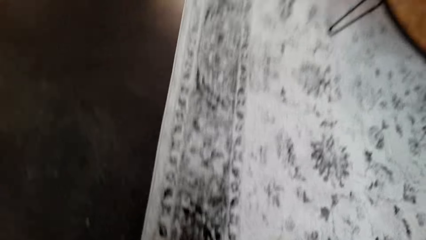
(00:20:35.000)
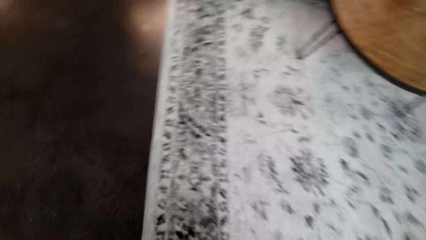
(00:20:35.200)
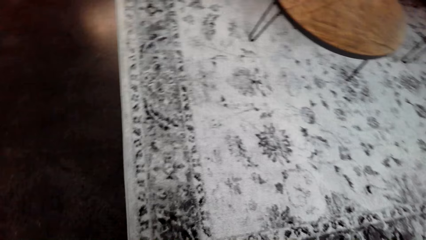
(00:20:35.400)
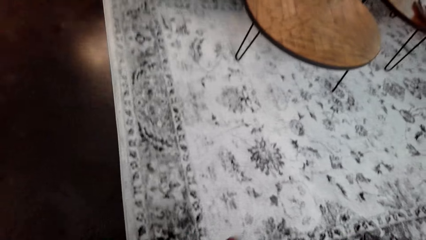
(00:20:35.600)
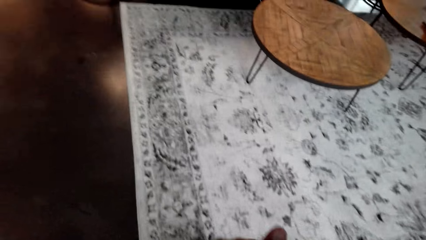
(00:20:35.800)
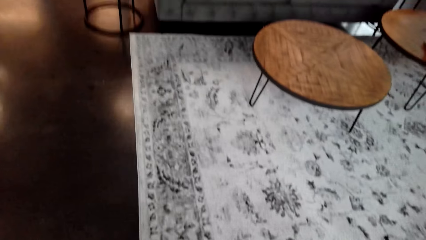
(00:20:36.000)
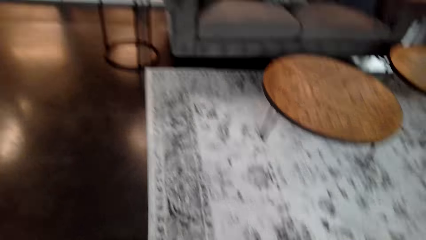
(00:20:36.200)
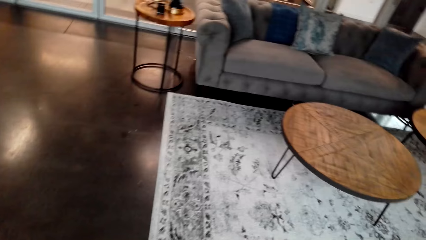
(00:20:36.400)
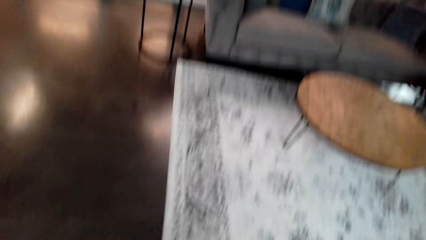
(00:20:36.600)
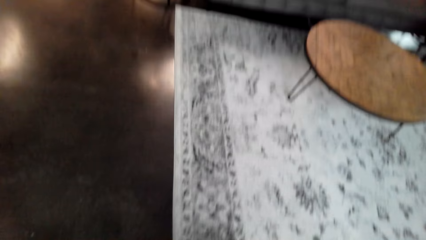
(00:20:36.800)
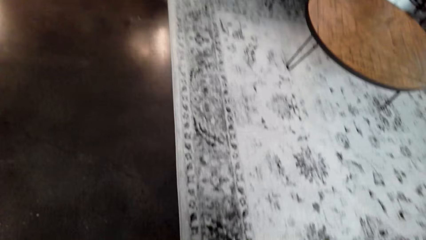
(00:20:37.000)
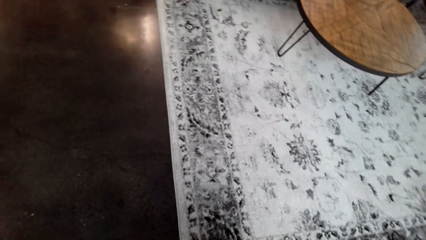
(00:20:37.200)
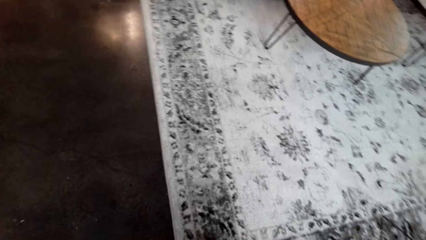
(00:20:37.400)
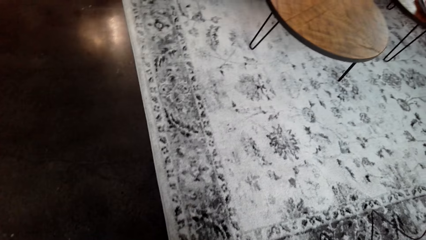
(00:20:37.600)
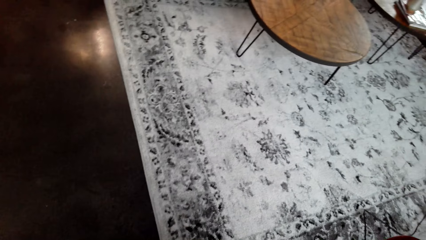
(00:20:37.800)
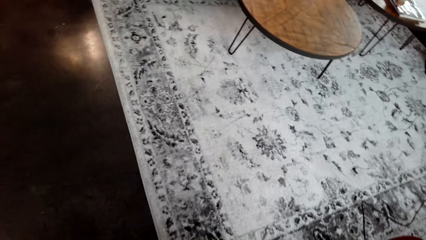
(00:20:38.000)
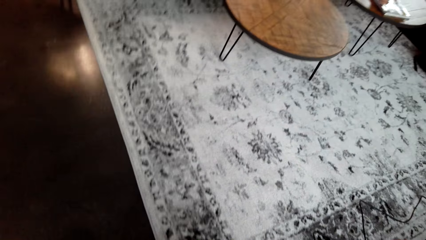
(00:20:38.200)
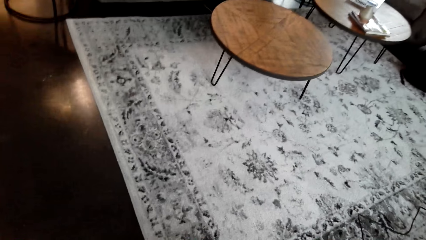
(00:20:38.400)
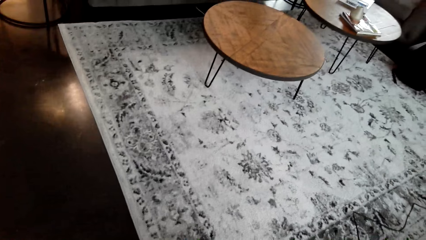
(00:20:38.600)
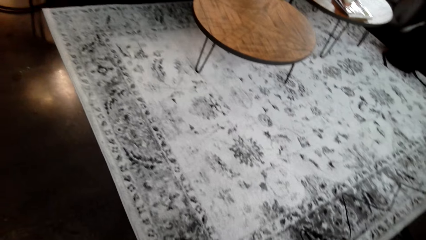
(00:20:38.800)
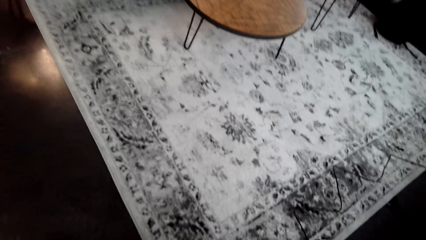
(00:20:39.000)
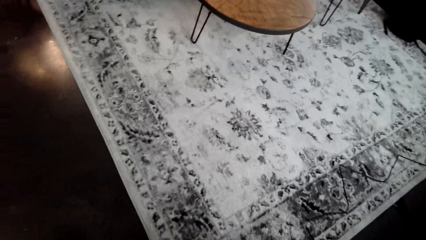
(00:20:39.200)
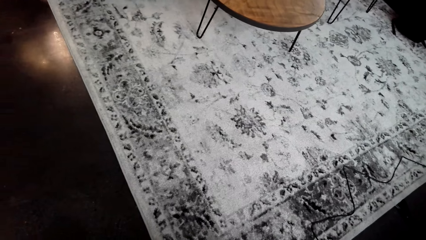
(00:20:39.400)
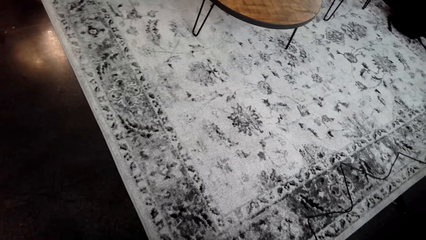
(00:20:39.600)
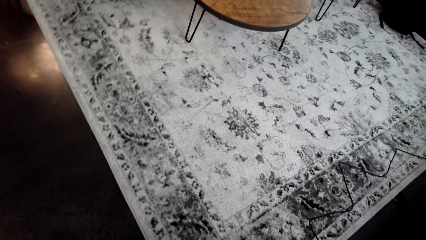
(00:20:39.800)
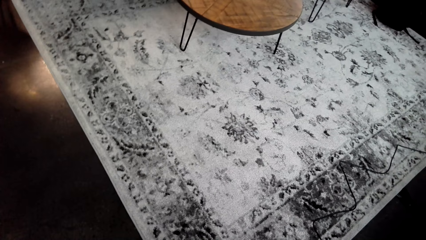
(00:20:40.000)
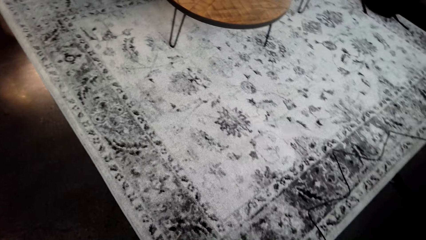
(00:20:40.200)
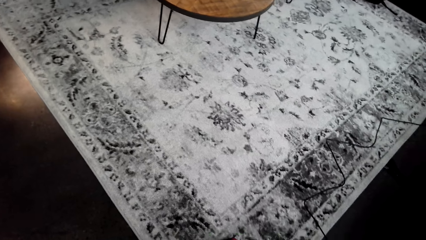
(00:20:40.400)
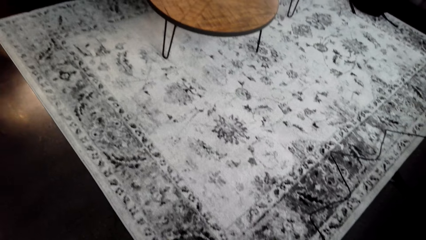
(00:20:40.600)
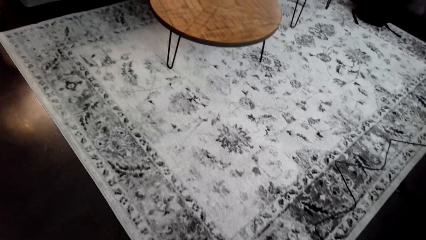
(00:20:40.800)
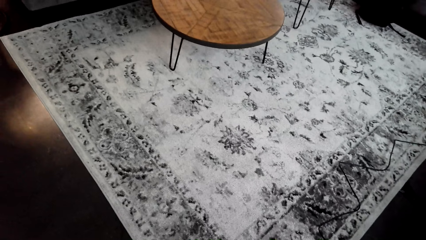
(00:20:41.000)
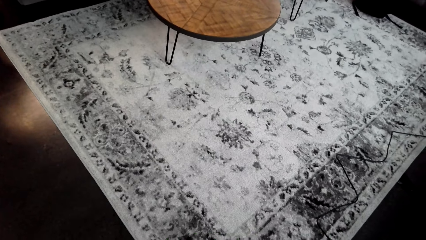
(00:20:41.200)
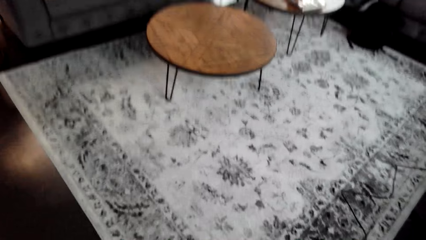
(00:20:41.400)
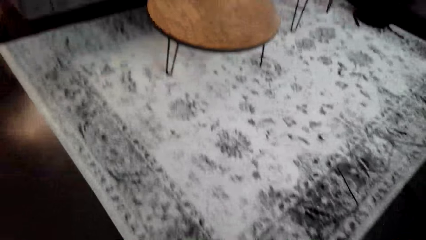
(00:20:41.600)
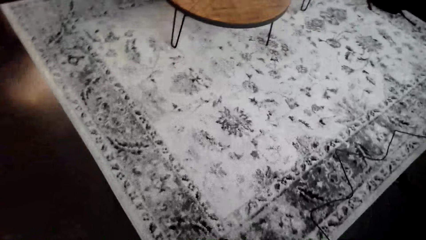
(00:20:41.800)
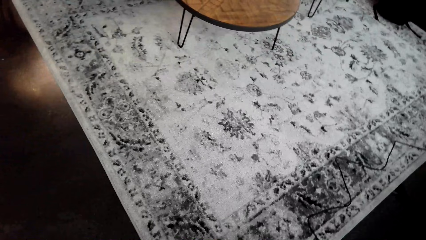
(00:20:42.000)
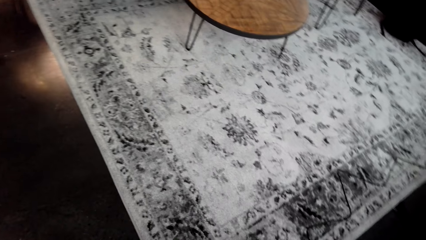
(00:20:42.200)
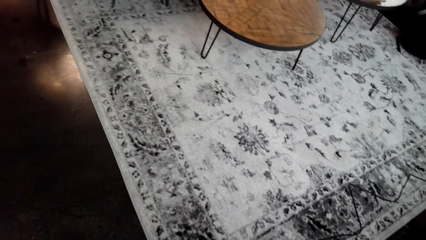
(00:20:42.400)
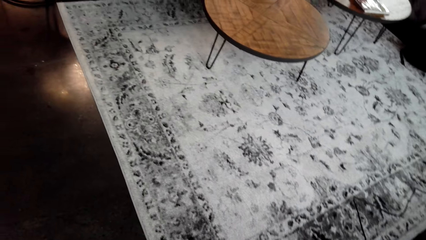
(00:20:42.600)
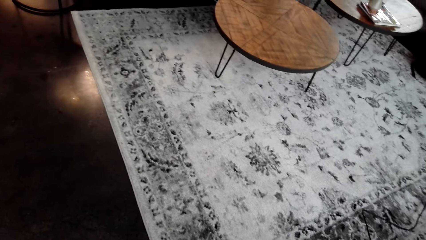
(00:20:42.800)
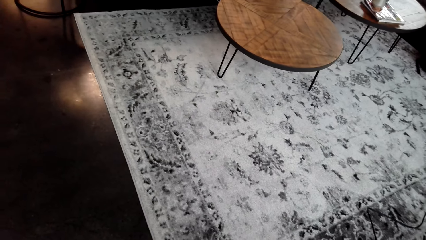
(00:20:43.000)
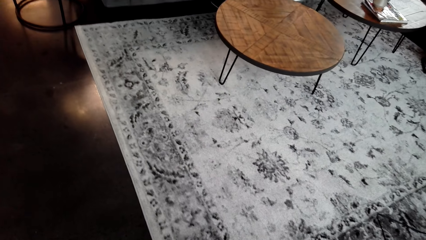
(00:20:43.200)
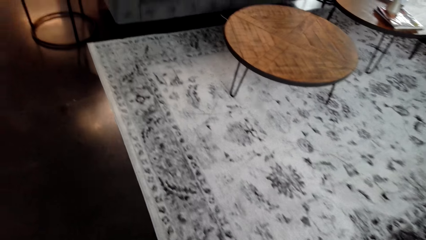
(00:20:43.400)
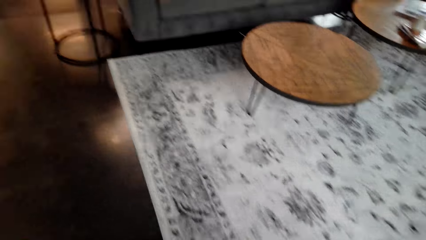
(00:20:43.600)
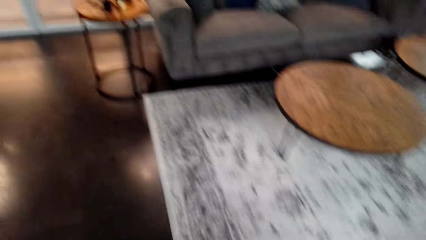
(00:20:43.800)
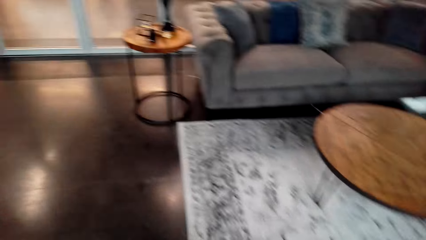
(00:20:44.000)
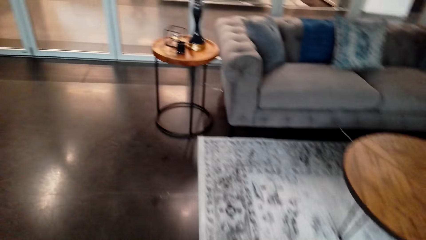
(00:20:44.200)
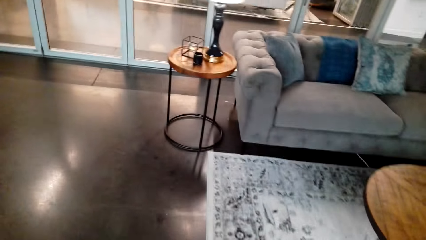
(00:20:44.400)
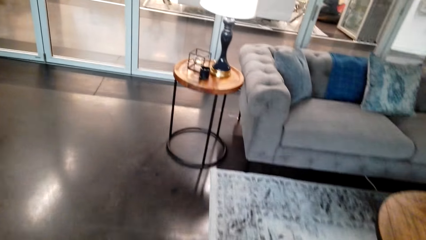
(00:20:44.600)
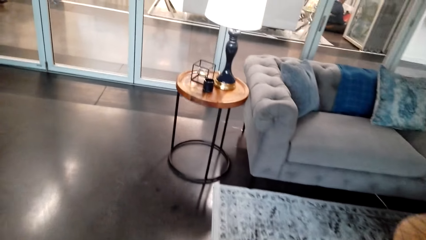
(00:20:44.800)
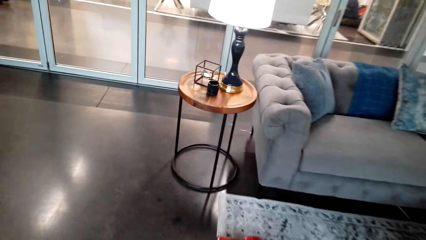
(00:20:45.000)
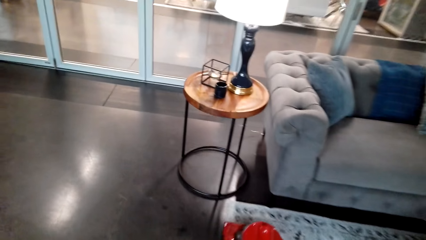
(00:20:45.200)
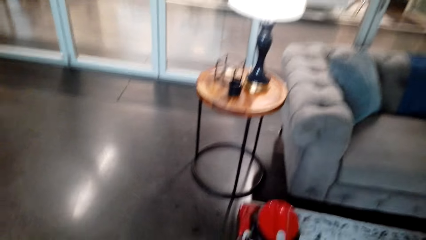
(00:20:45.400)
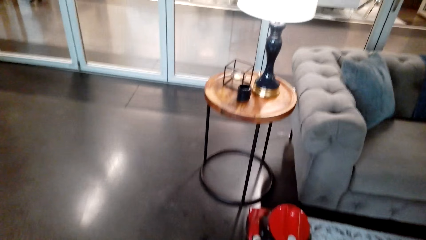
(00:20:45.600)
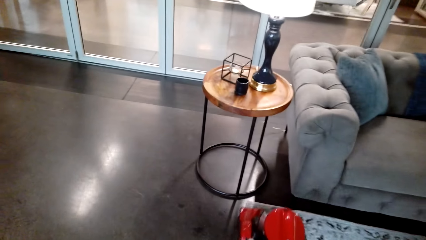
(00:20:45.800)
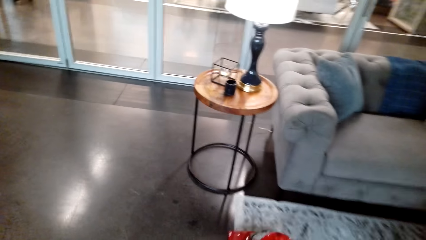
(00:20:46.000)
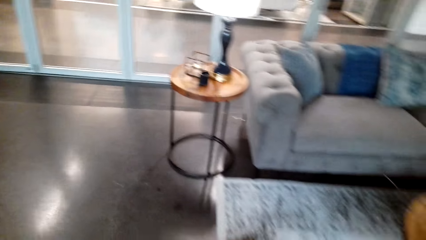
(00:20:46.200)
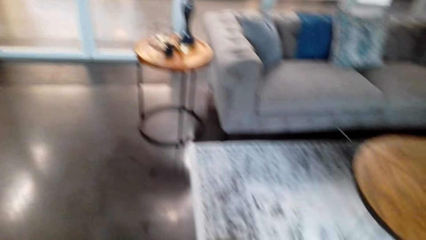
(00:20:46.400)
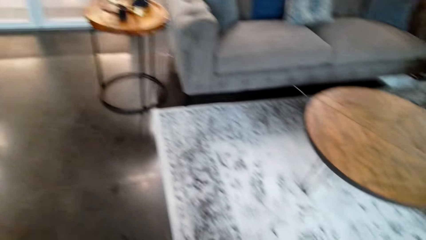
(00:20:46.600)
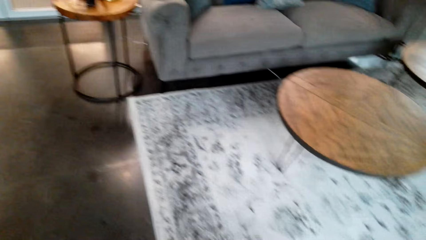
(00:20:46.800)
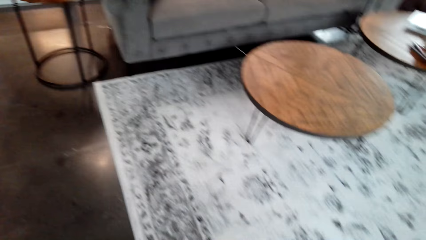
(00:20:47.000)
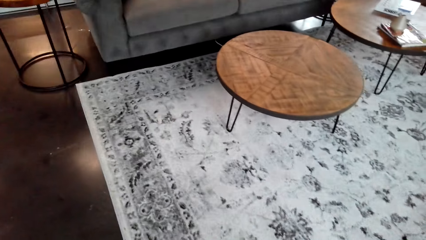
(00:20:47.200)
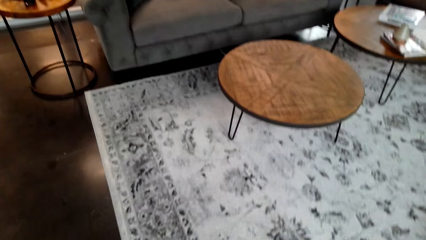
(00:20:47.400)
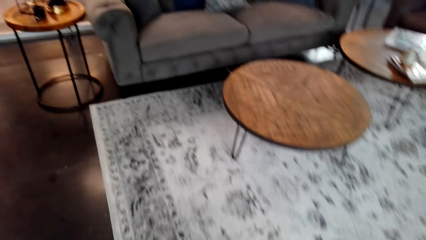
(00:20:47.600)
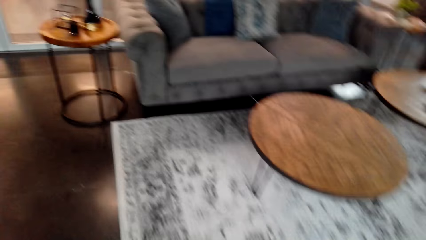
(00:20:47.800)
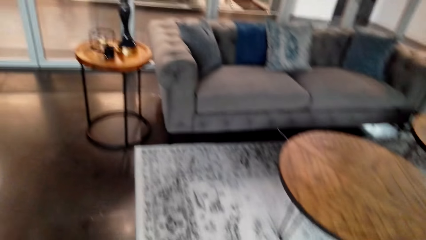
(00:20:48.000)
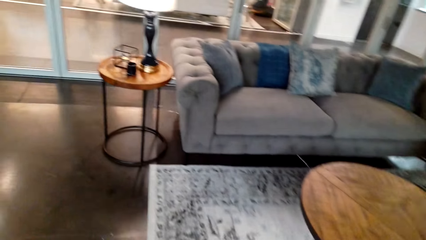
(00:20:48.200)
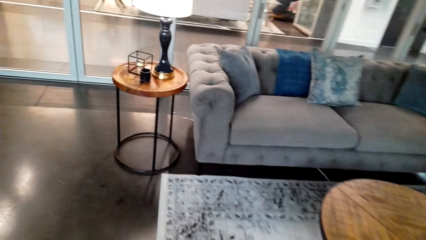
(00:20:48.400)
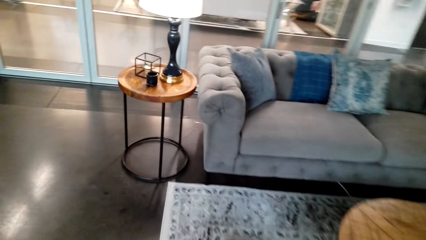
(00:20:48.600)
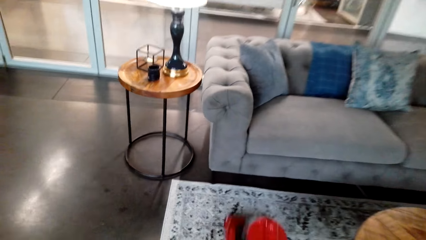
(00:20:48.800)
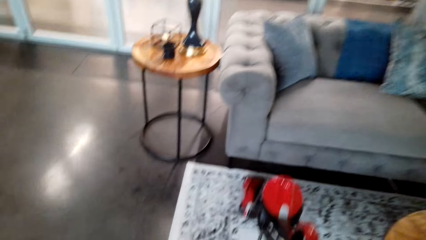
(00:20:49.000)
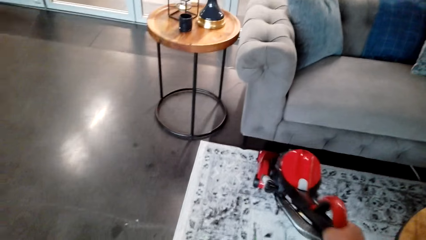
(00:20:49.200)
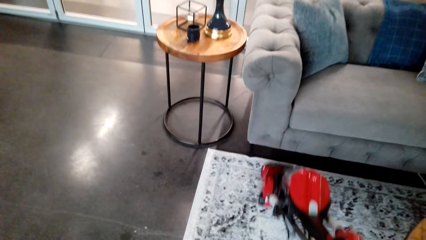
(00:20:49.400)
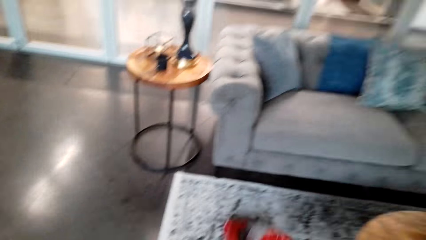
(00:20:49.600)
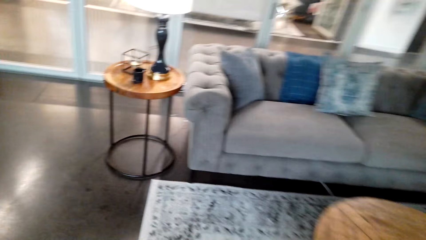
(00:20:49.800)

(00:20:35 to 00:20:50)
The camera wearer cleans the carpet with a vacuum cleaner.
